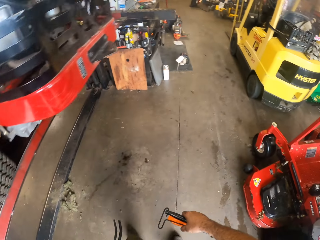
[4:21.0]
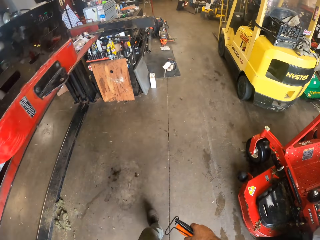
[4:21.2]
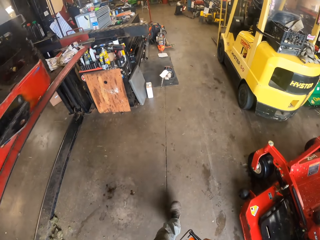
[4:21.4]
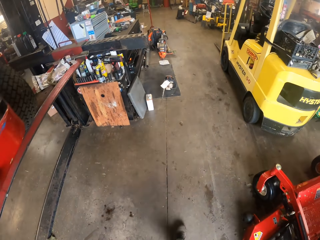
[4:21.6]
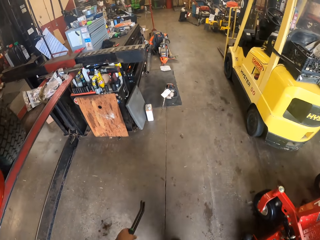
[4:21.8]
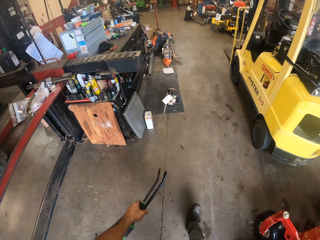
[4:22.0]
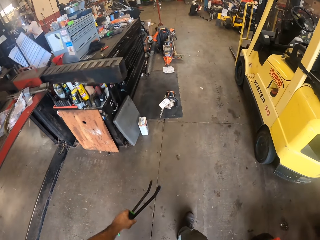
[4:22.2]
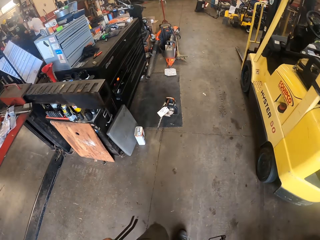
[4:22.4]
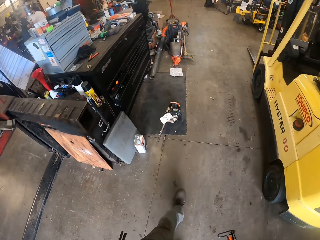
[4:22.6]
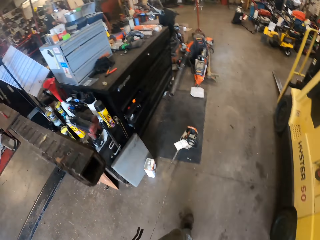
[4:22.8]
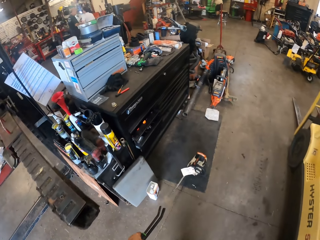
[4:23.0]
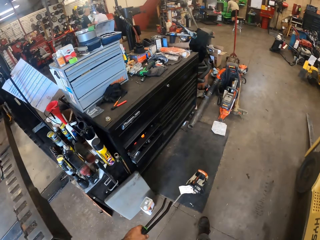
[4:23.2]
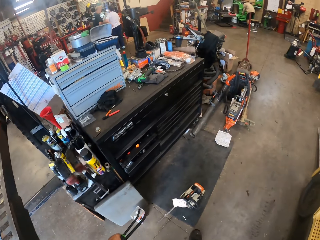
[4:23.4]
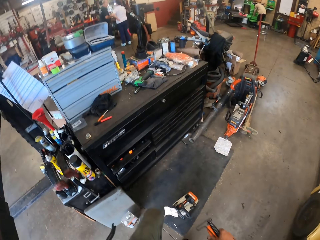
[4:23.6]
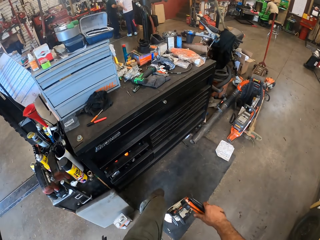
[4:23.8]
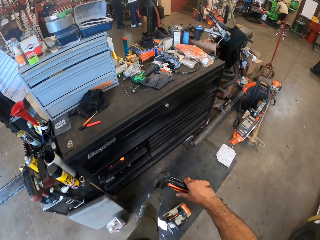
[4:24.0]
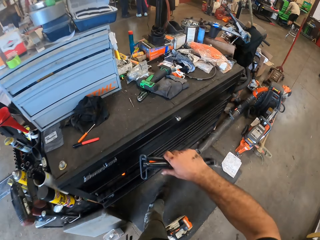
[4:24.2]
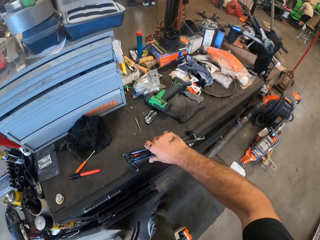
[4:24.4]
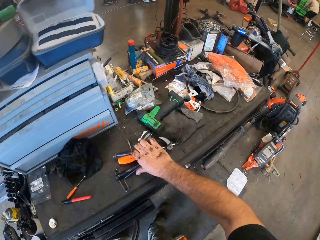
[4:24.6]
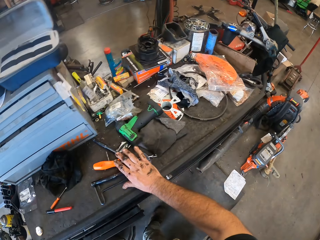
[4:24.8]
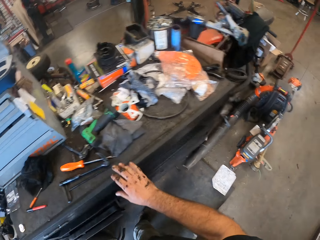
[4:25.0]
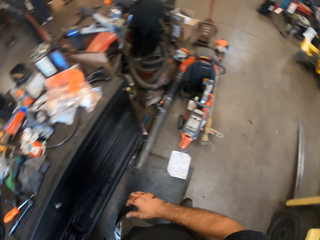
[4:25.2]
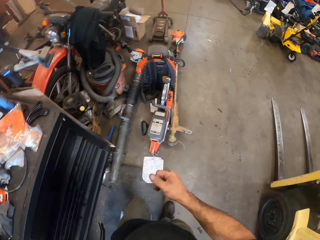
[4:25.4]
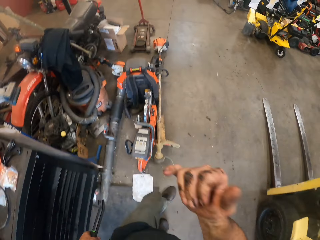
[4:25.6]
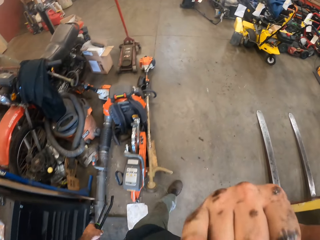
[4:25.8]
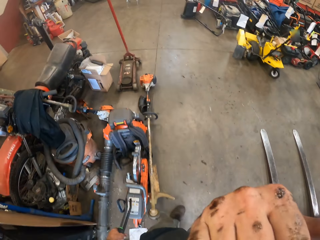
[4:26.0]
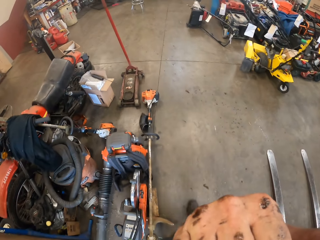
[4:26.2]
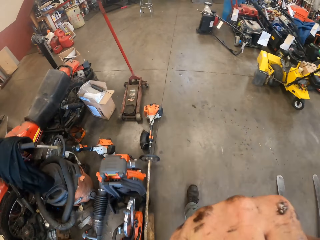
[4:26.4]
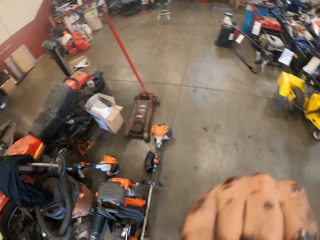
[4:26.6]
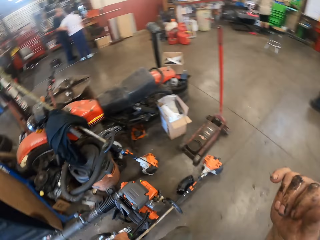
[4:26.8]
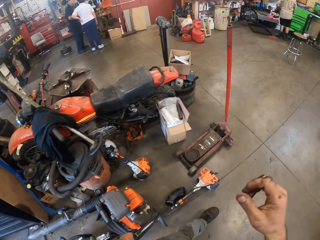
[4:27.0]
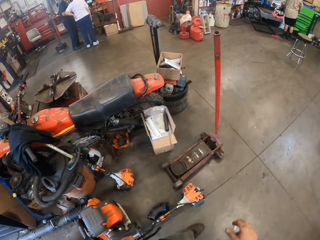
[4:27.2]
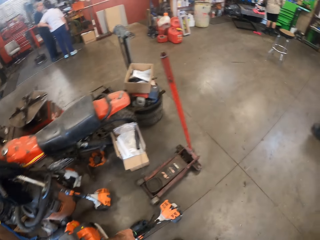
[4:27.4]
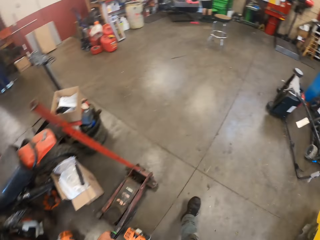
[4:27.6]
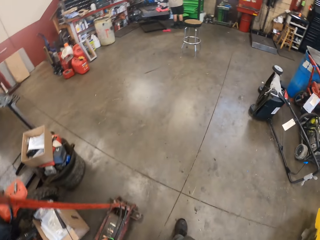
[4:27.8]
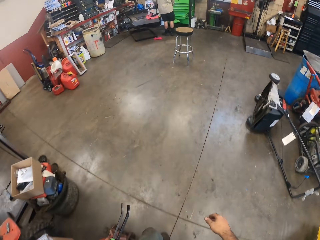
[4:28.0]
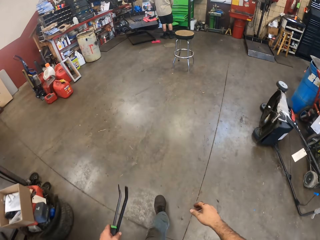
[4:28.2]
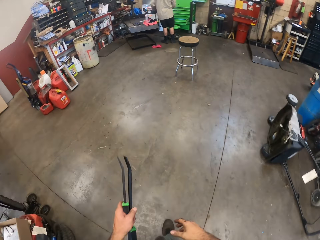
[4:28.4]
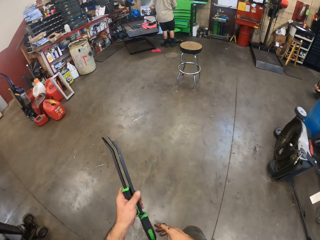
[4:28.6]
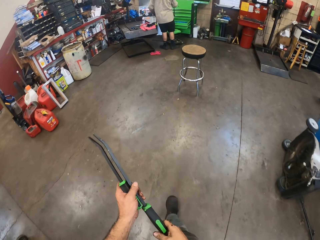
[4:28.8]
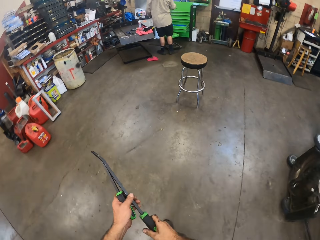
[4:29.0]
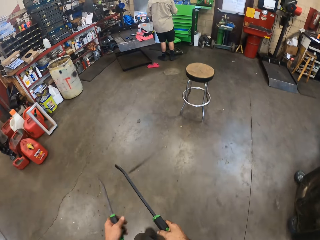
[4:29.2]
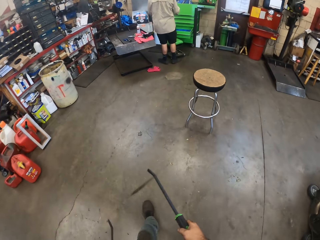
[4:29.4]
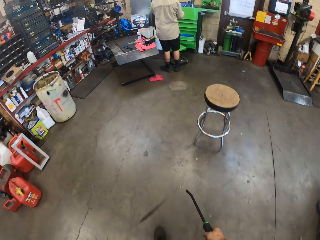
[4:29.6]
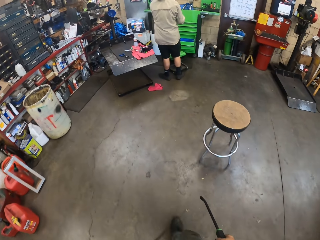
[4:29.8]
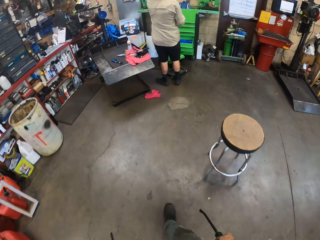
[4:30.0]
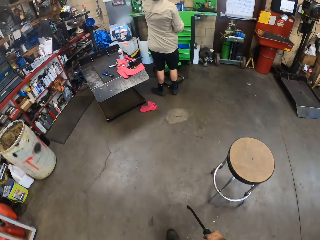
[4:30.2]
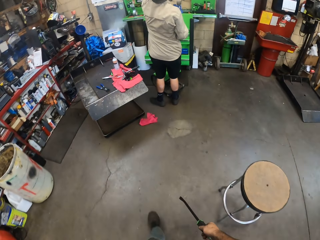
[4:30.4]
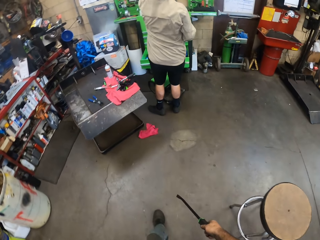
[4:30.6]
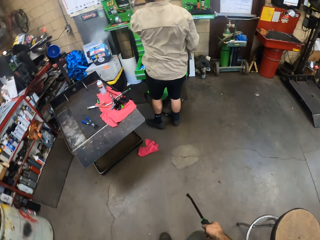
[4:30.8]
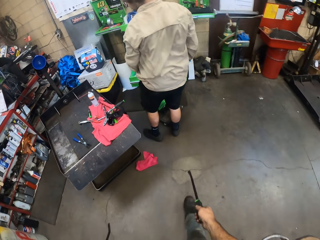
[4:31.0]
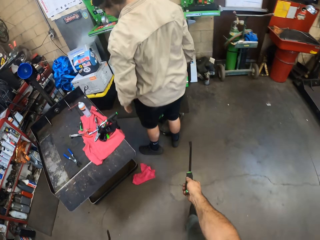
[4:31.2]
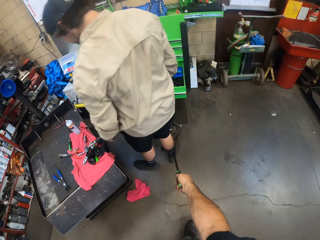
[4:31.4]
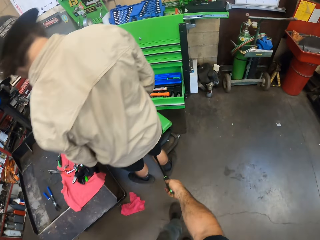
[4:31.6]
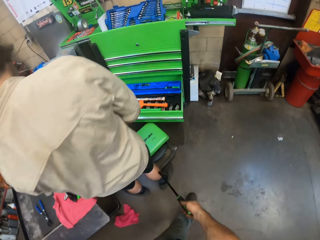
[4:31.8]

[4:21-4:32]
The camera wearer walks towards the tool box. He drops the screw drivers and the hook on the table or tool box with his right hand. He walks around the workshop. He touches his face with his right hand. He adjusts the camera. He lowers his right hand. He walks towards a man. He walks around the workshop. The man stands by another drawer. The camera wearer holds one of the crowbars with his right hand. He passes the screw driver to the left hand. He walks towards the tool box.

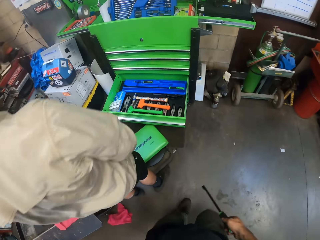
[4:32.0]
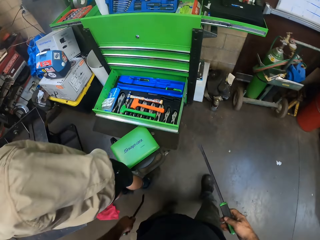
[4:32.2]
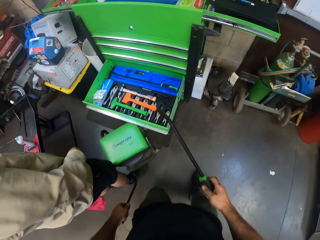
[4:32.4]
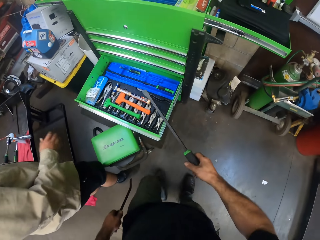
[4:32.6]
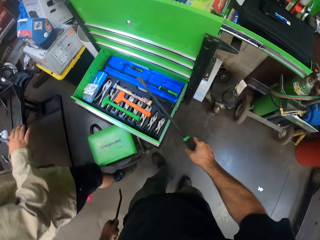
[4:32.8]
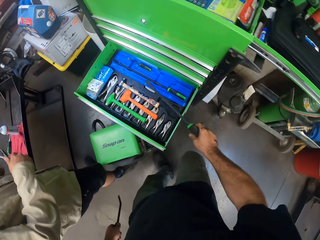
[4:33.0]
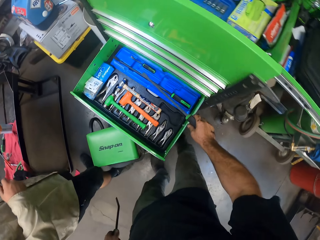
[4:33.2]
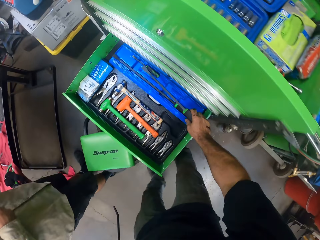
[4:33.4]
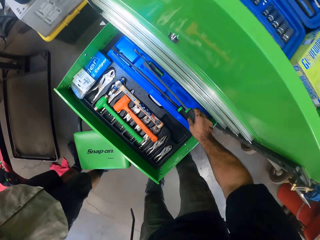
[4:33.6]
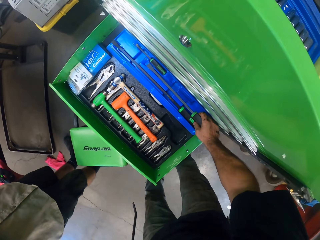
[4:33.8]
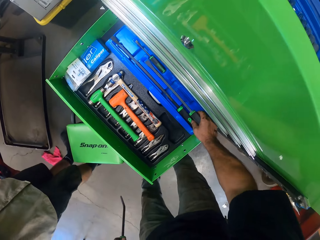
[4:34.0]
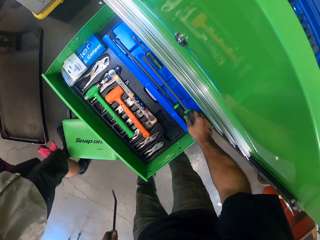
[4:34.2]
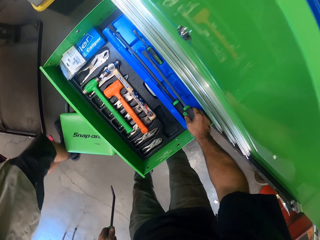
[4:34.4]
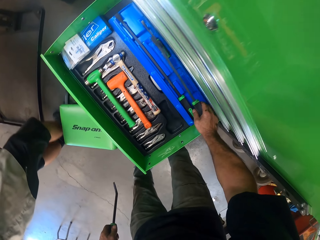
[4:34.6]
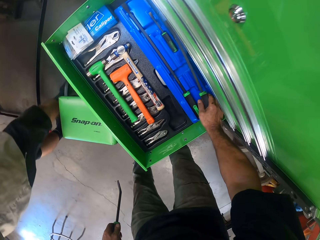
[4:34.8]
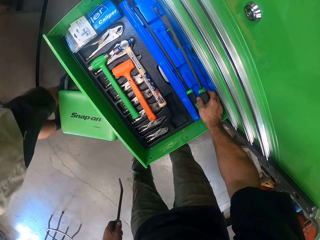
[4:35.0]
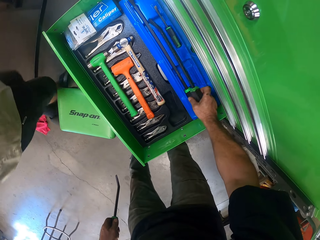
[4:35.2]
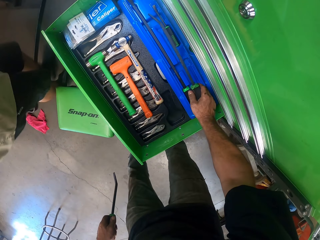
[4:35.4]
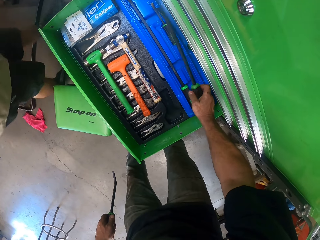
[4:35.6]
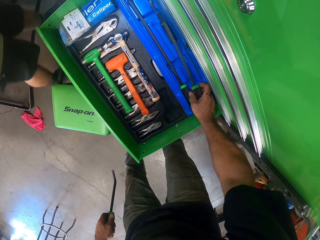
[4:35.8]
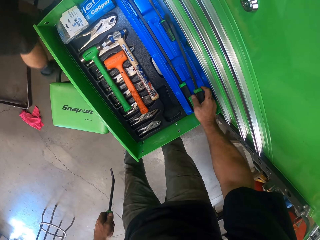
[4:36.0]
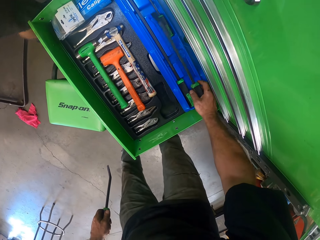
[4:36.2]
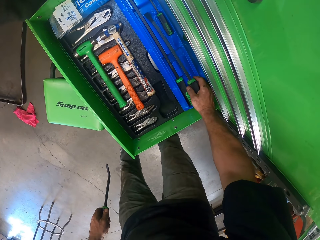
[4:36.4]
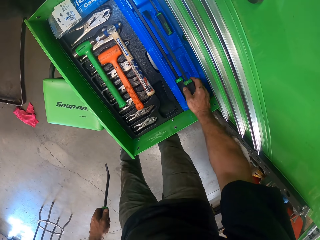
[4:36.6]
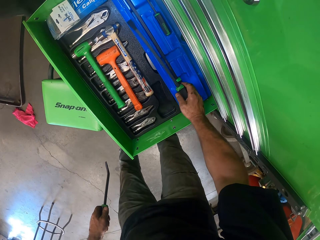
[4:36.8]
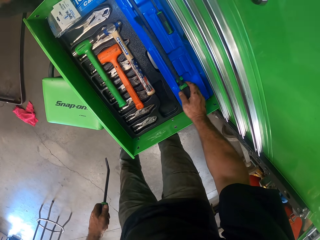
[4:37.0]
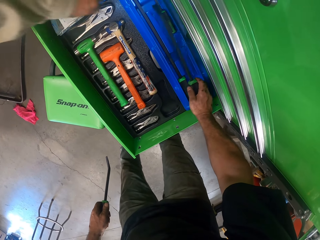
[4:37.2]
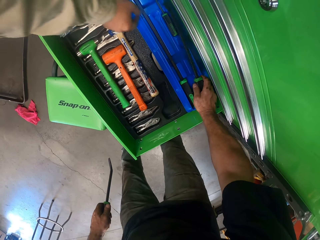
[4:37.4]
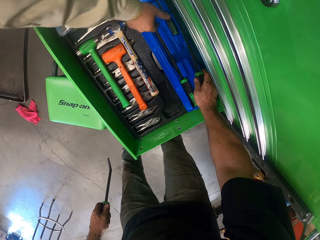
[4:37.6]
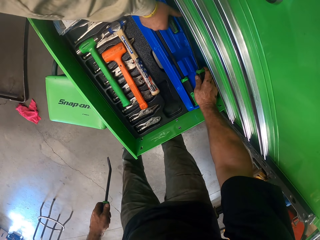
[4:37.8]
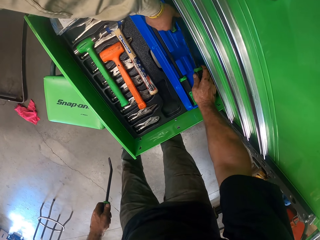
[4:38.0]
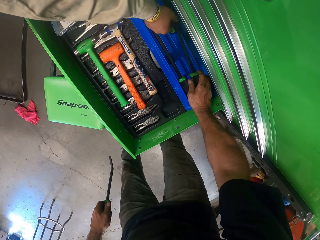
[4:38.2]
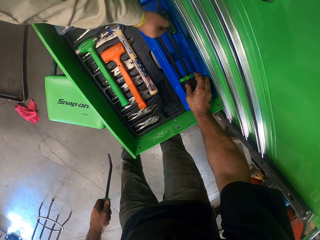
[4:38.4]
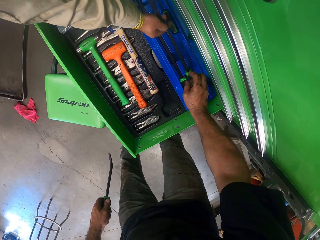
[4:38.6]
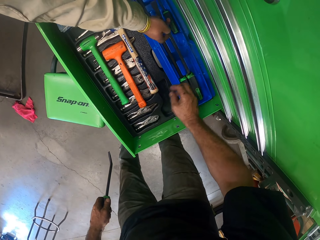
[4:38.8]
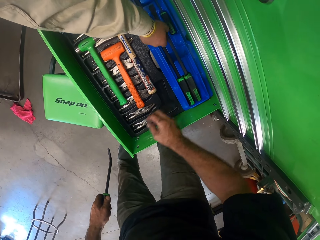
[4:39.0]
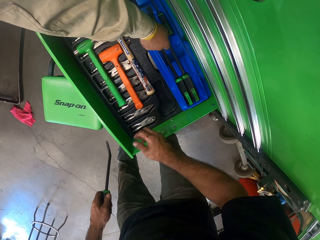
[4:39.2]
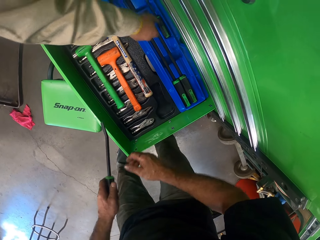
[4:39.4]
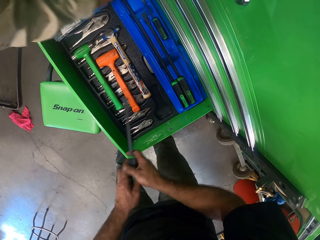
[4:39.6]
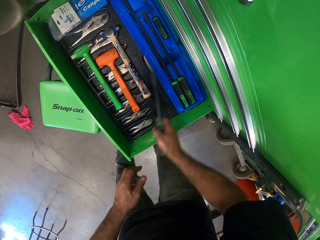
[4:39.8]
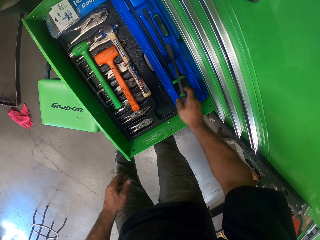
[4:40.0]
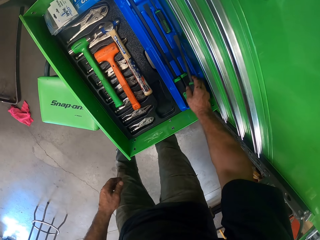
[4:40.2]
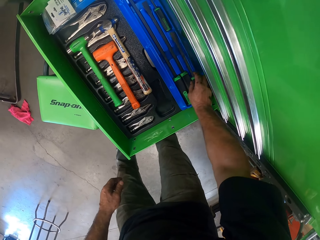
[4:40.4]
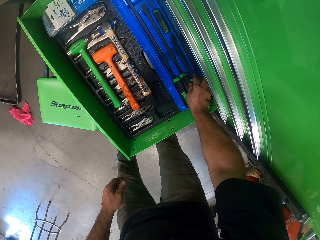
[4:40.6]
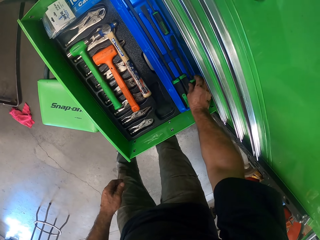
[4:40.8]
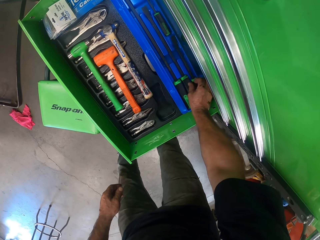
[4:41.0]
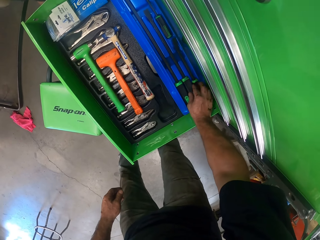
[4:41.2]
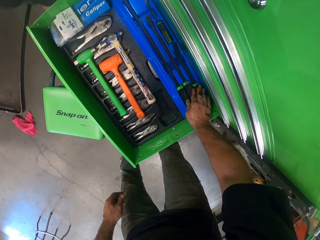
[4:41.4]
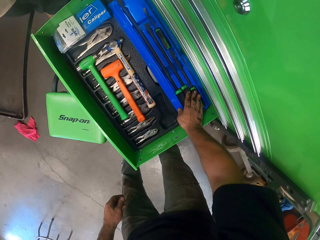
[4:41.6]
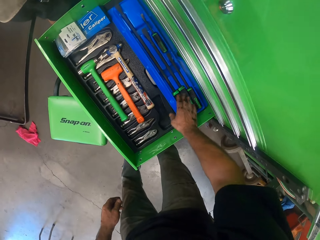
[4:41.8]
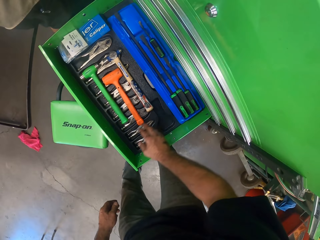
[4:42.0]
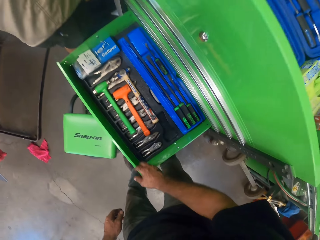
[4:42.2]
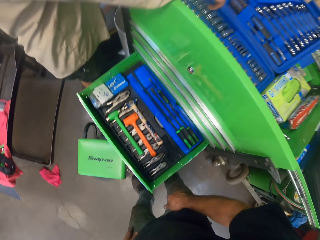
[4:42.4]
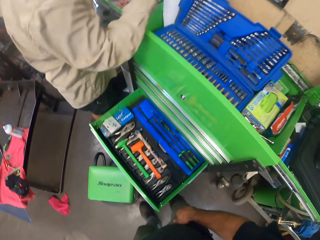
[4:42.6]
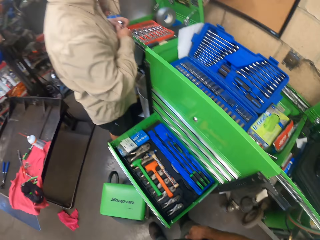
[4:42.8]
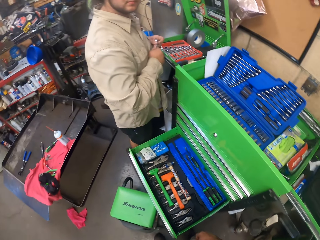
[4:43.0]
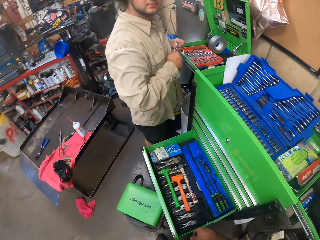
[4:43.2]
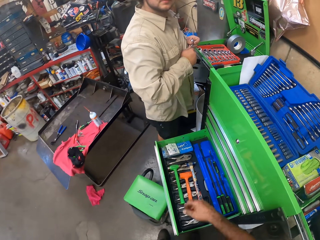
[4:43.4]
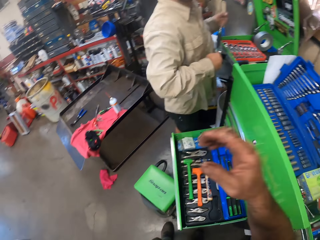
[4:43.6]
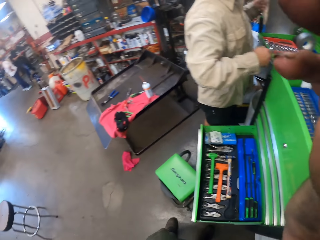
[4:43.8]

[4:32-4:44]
The camera wearer places one of the crowbars or a screw driver in the drawer with his right hand. The man collects the crowbar from the camera wearer with his right hand. The man drops the crowbar in the drawer. The man touches the tool box. The camera wearer passes the crowbar from his left hand to his right hand. He drops the crowbar in the drawer with his right hand. He stands up. The man holds a socket in his hands.
